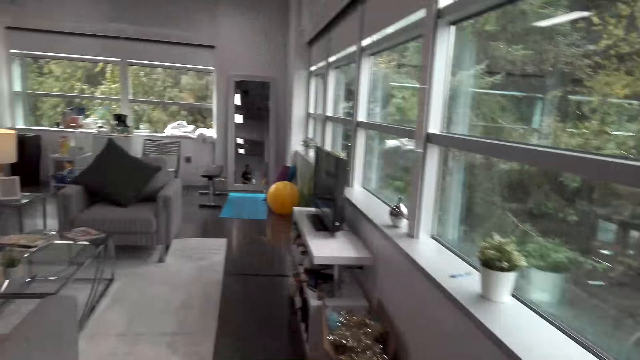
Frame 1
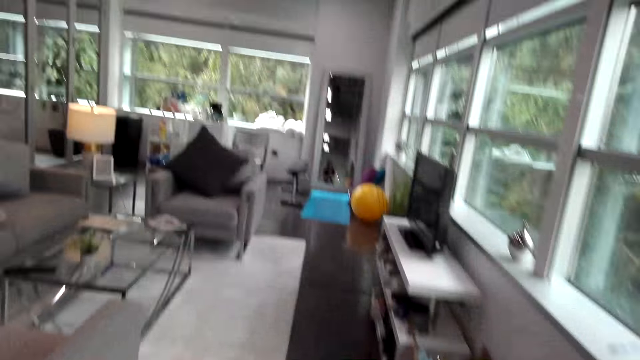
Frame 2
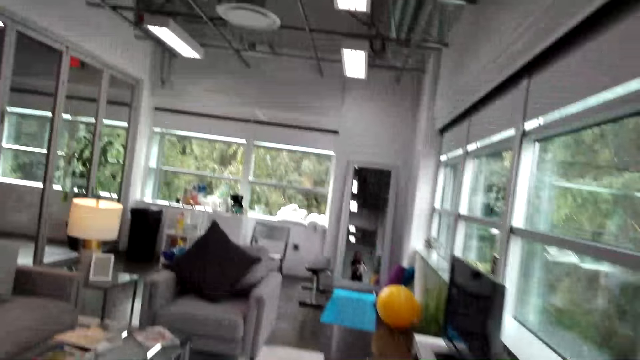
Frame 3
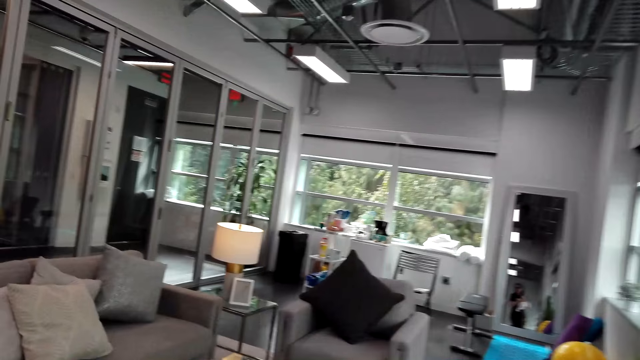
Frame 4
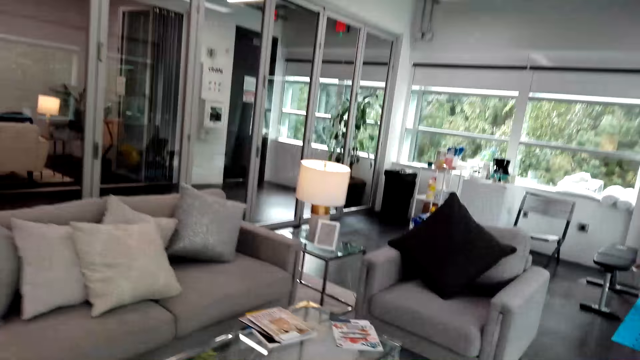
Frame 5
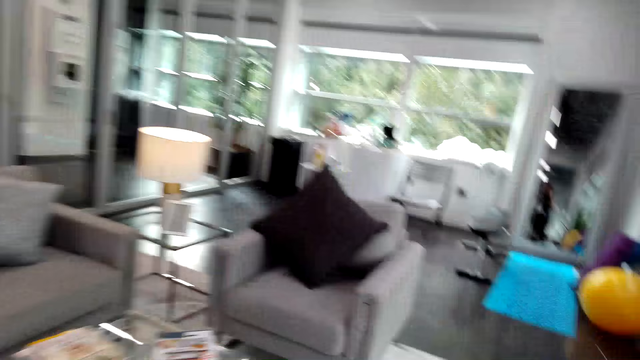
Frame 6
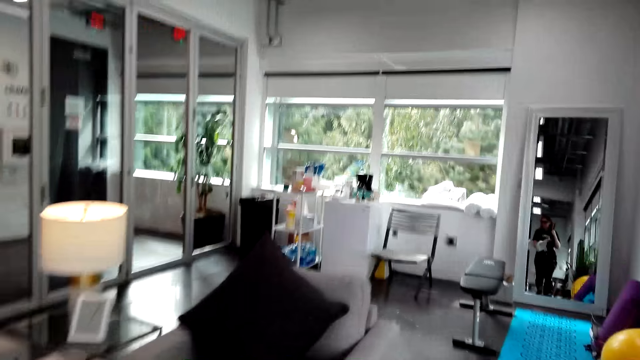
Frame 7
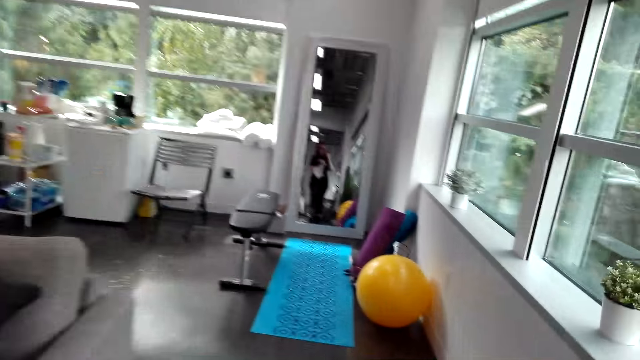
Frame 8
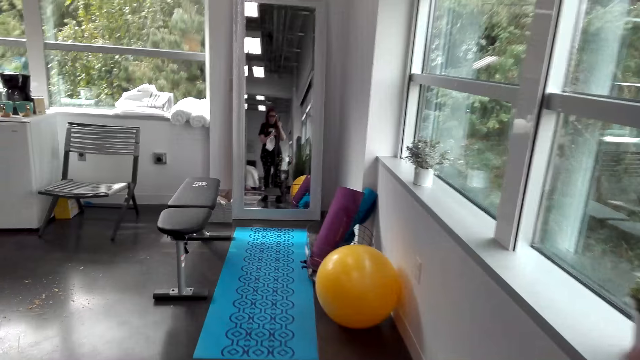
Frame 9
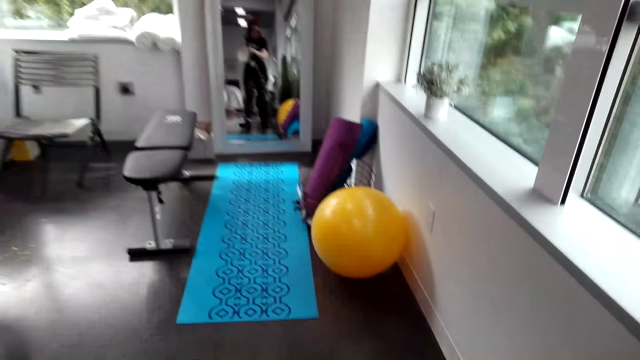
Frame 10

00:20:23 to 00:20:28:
The camera wearer moves in the room.

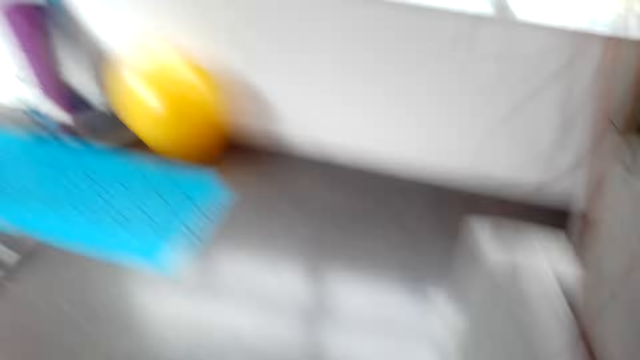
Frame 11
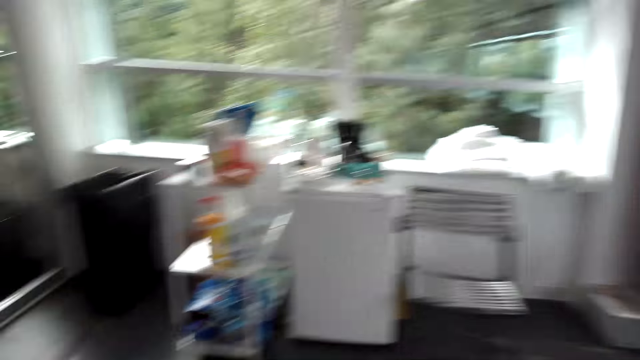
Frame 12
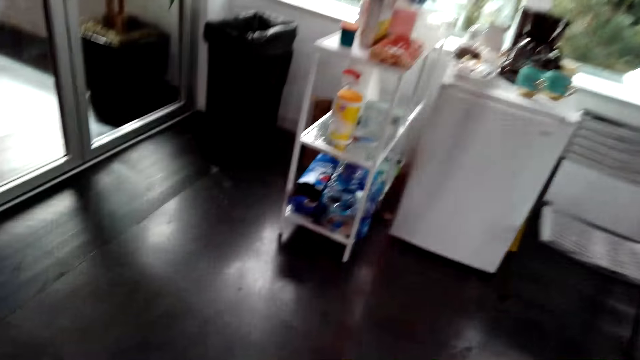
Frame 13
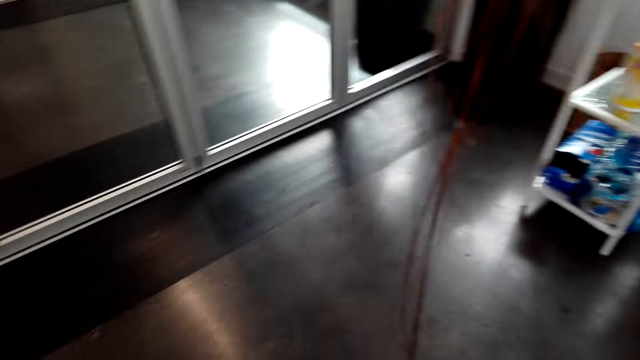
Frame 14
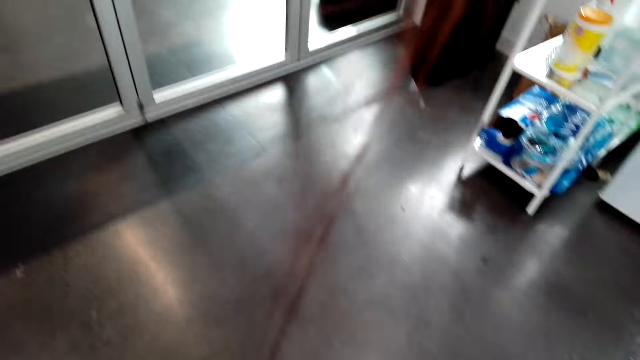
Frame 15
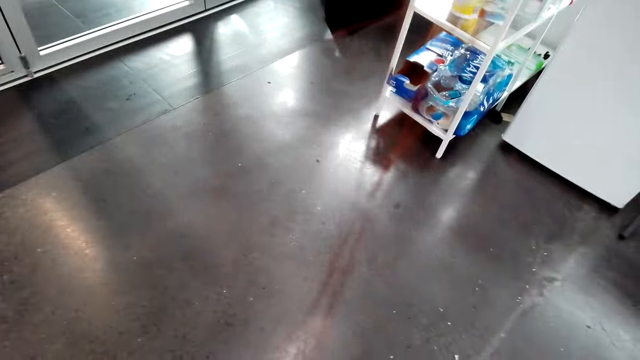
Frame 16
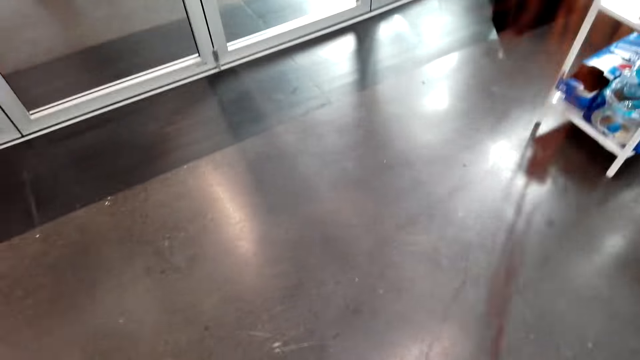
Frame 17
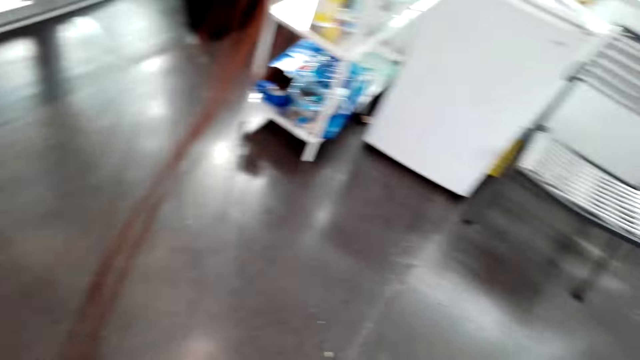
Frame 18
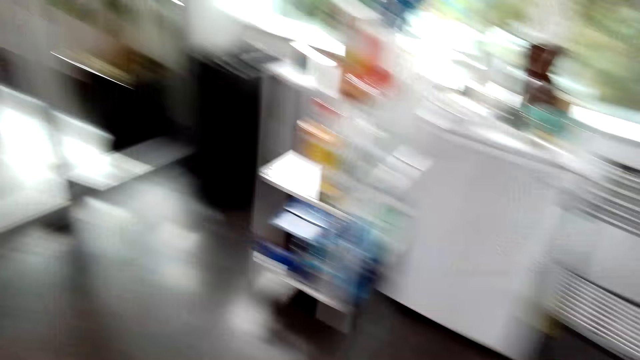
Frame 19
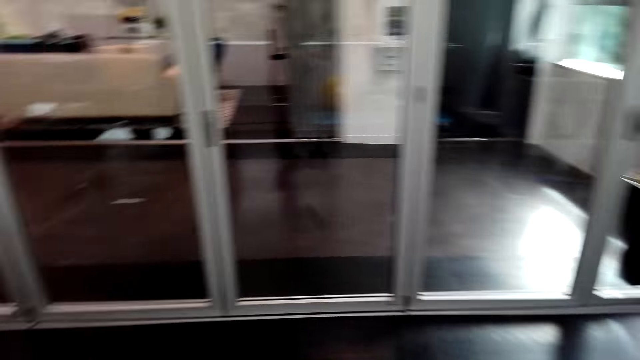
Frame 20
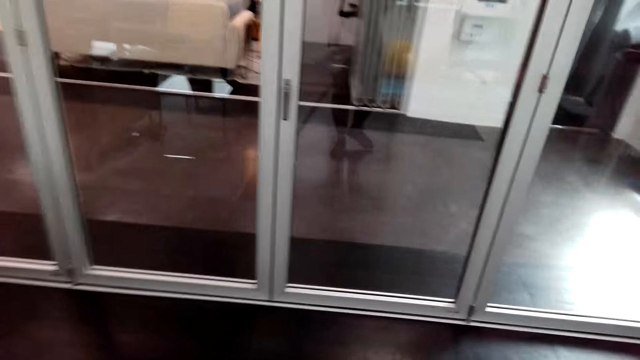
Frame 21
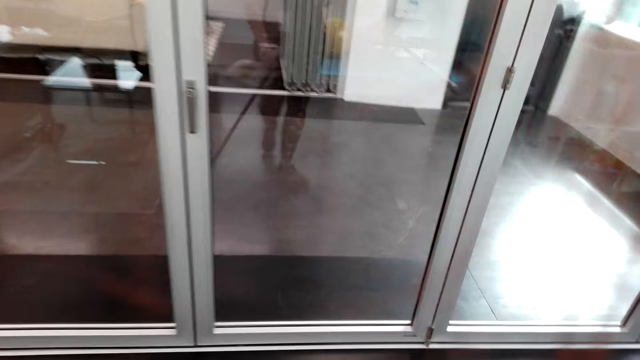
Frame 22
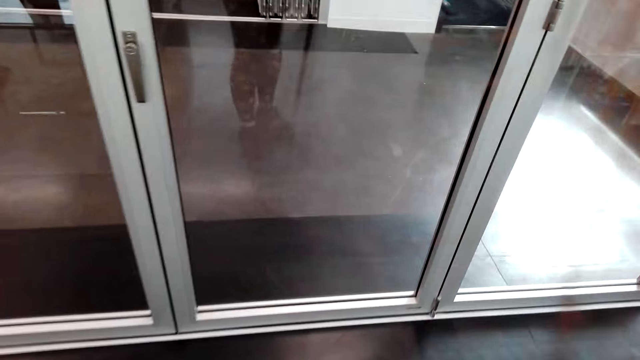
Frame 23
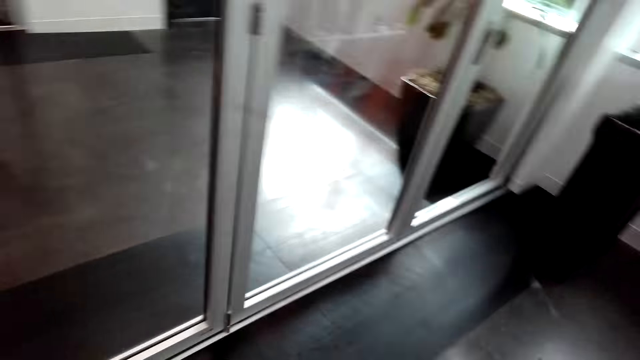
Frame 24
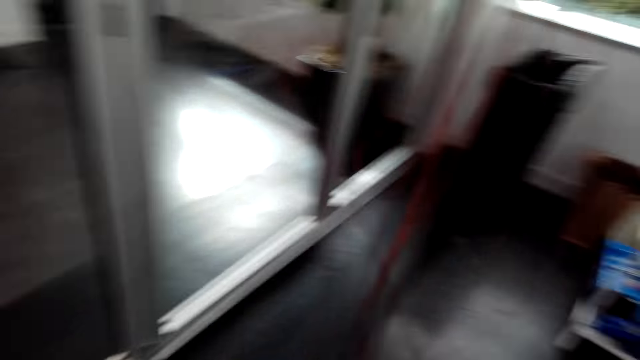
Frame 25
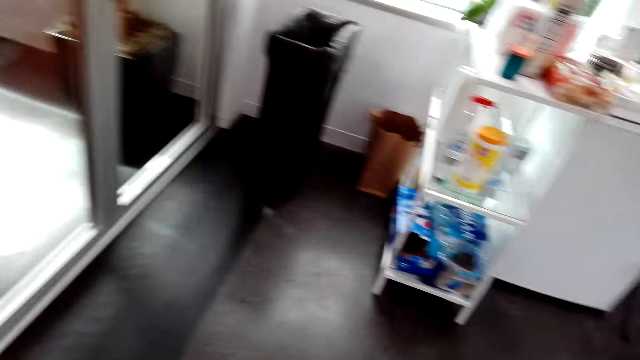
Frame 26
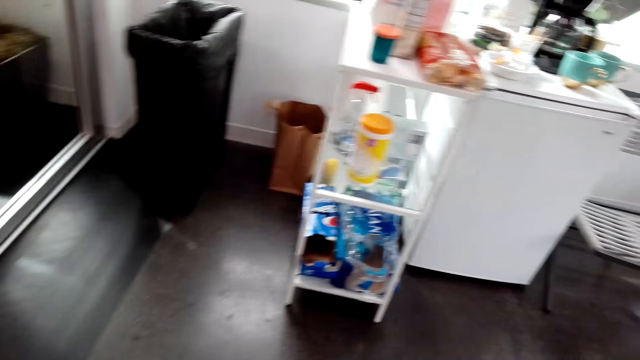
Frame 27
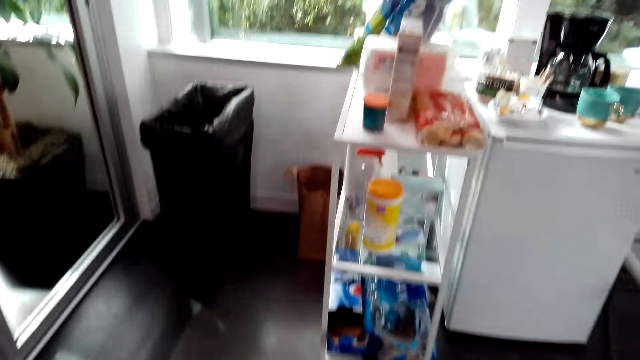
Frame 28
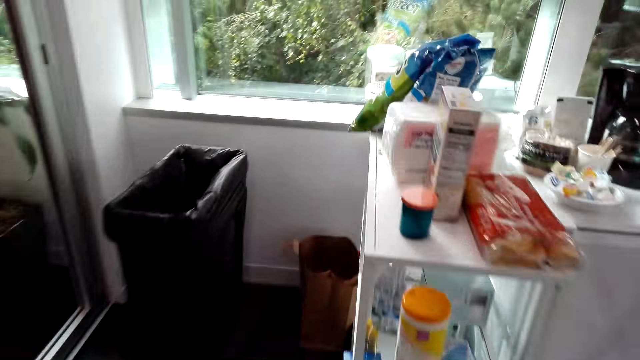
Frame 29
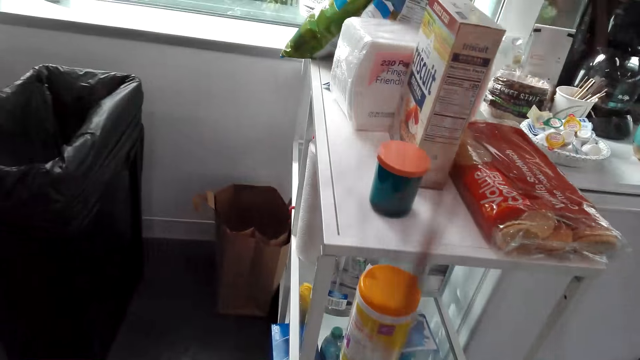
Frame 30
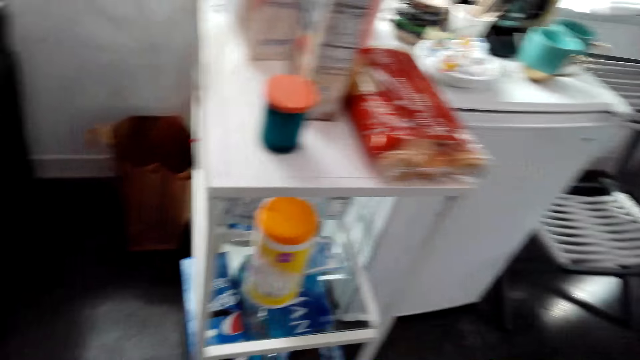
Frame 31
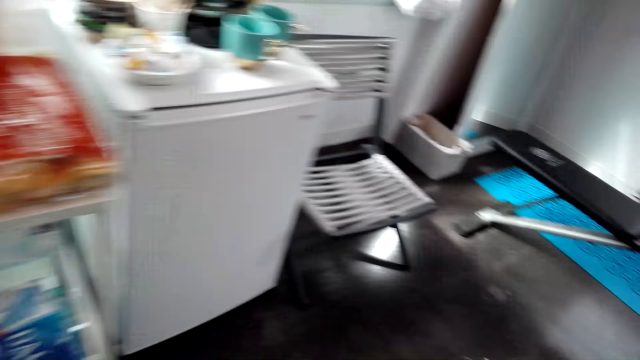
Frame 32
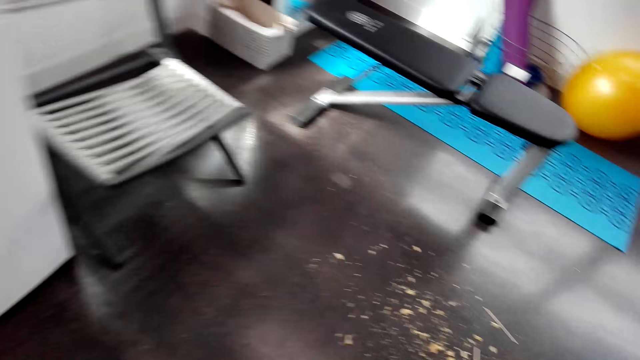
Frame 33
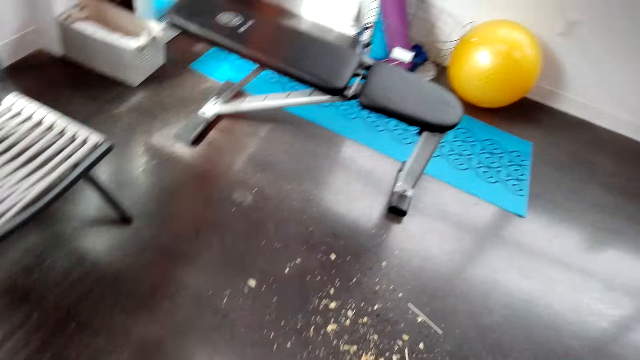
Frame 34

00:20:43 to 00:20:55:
The camera wearer sweeps the floor with a broom. They look around the room.

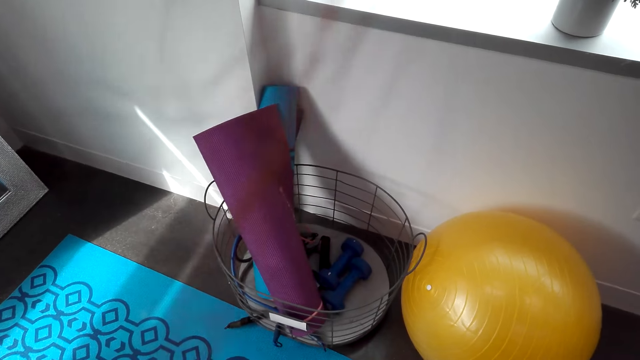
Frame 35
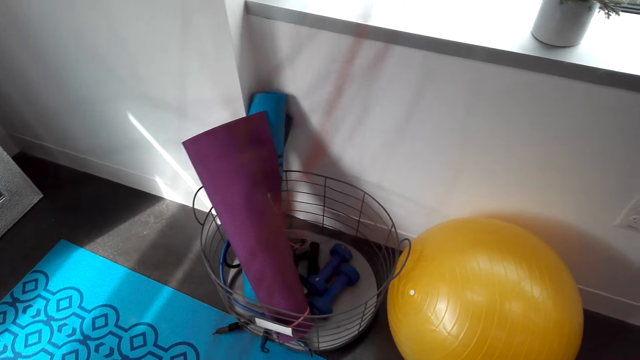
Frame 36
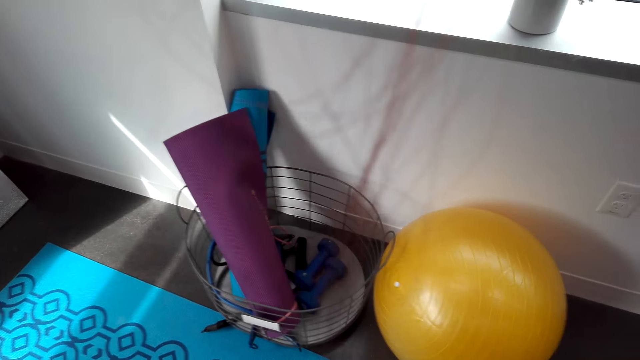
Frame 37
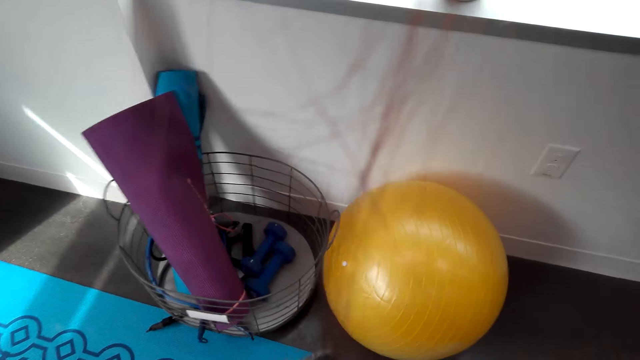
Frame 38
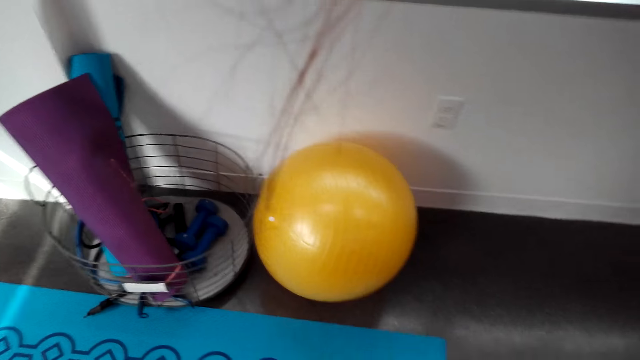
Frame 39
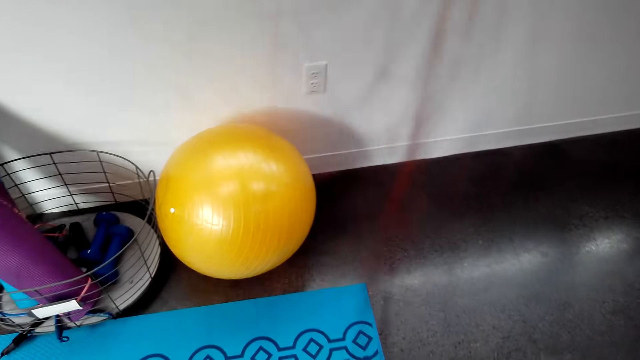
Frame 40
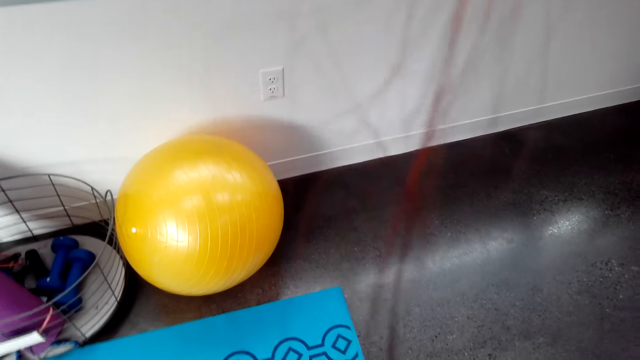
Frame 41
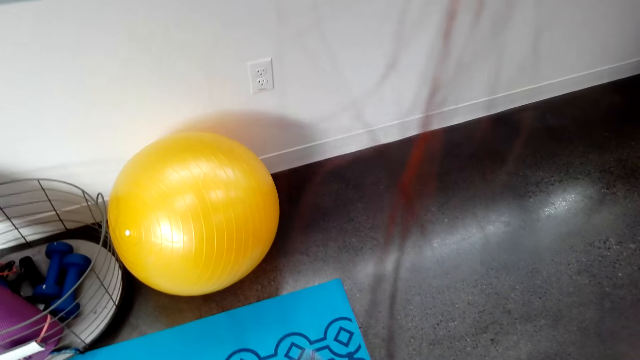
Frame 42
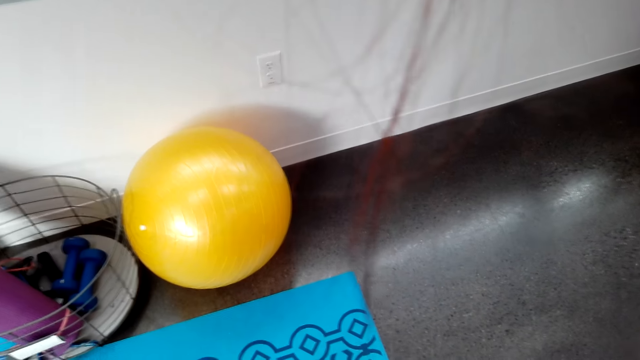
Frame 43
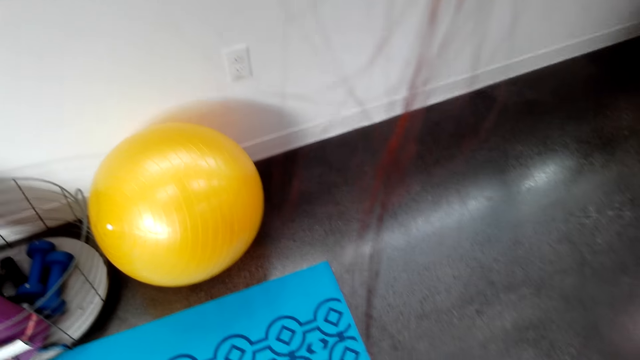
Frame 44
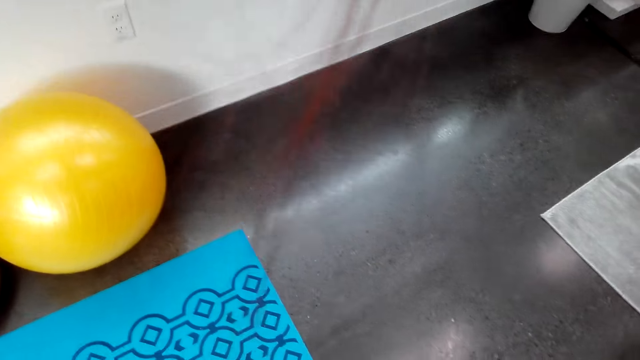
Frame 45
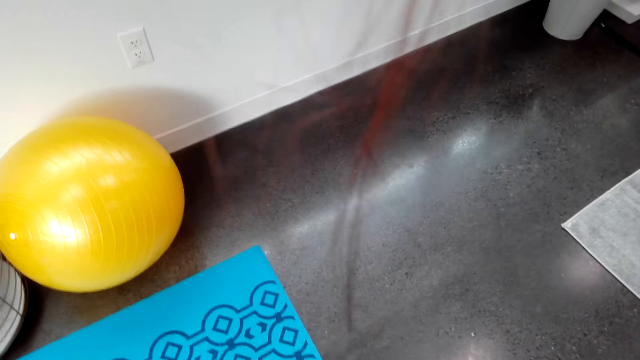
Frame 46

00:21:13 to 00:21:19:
The camera wearer sweeps the floor.
